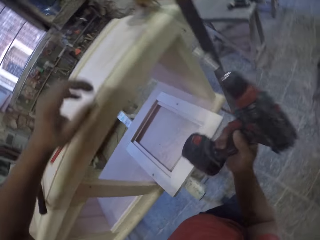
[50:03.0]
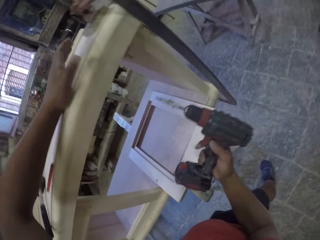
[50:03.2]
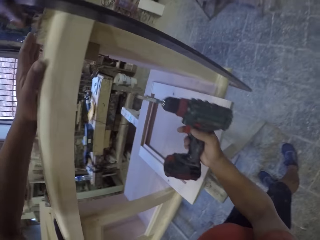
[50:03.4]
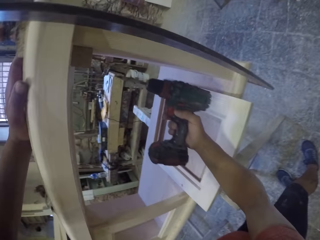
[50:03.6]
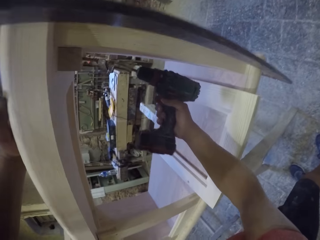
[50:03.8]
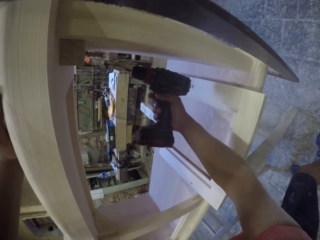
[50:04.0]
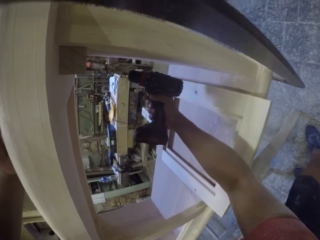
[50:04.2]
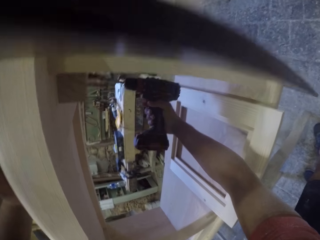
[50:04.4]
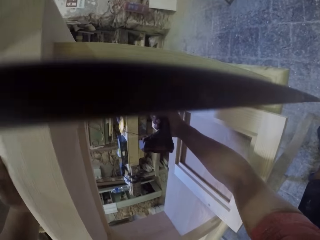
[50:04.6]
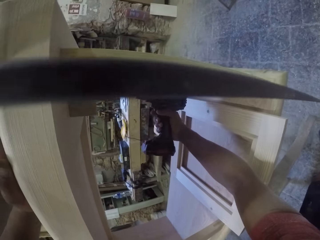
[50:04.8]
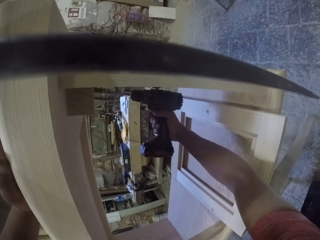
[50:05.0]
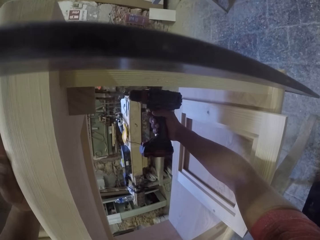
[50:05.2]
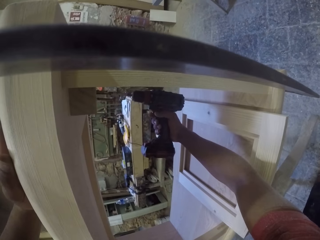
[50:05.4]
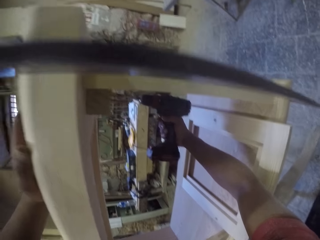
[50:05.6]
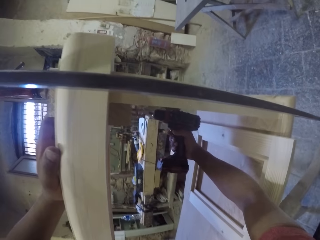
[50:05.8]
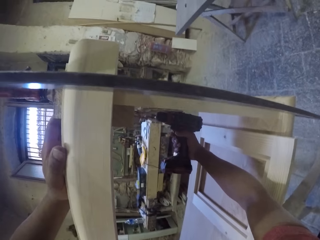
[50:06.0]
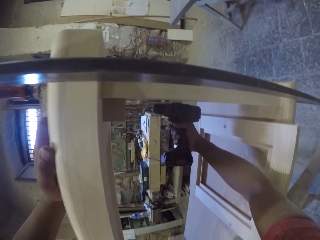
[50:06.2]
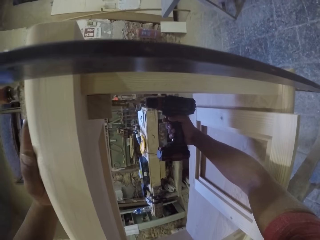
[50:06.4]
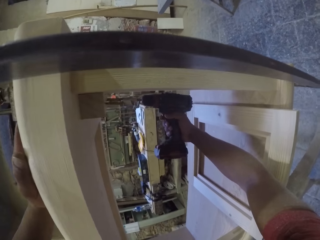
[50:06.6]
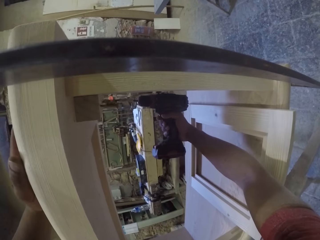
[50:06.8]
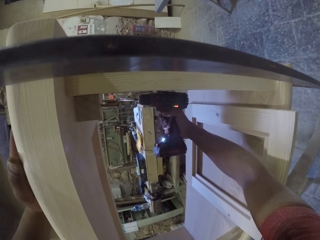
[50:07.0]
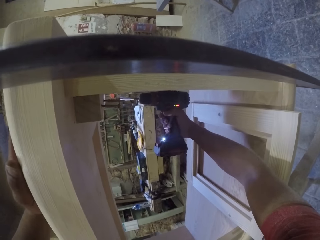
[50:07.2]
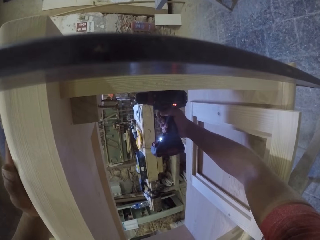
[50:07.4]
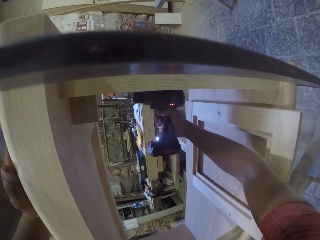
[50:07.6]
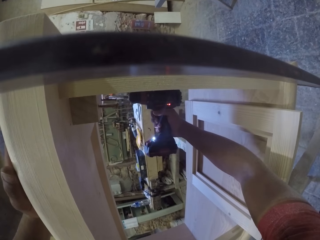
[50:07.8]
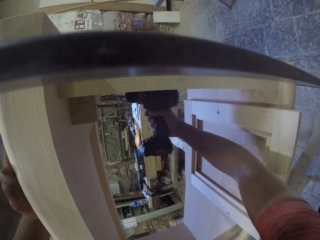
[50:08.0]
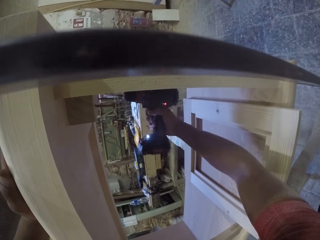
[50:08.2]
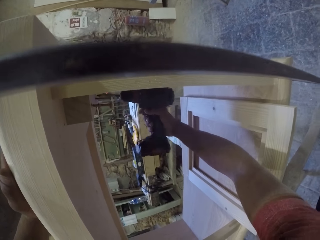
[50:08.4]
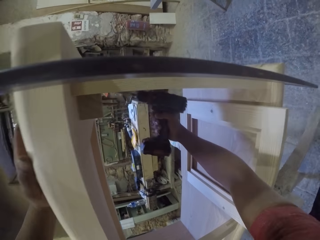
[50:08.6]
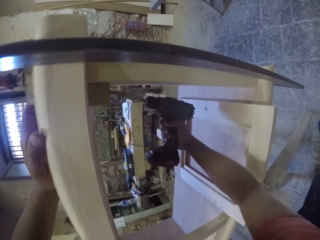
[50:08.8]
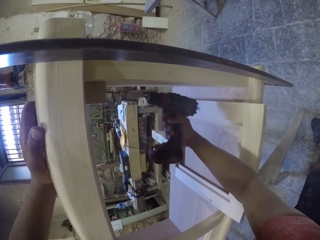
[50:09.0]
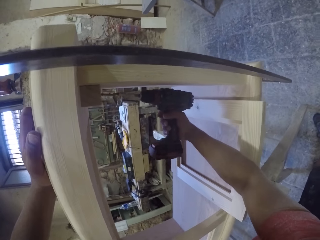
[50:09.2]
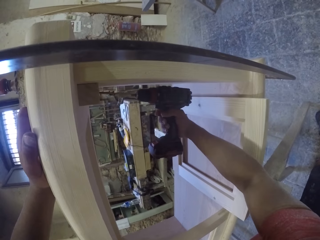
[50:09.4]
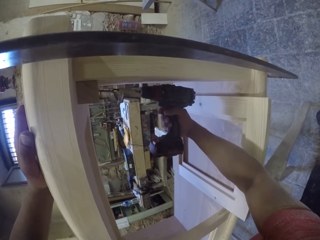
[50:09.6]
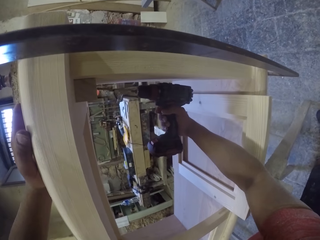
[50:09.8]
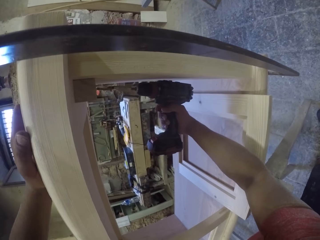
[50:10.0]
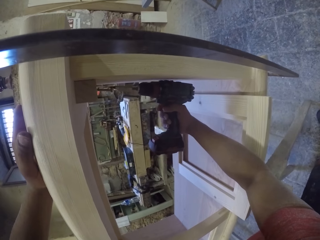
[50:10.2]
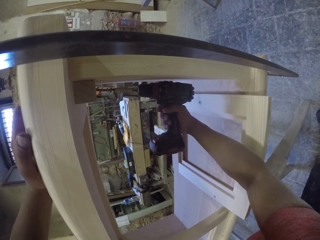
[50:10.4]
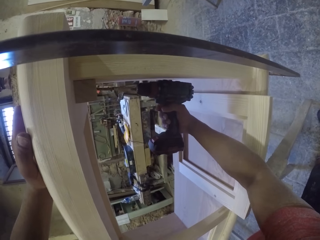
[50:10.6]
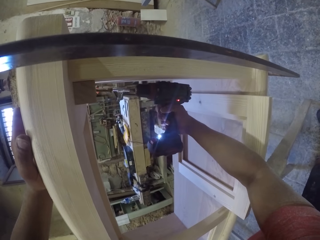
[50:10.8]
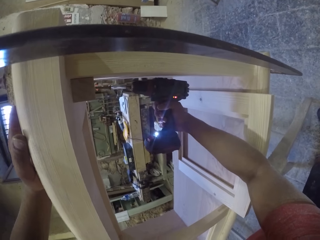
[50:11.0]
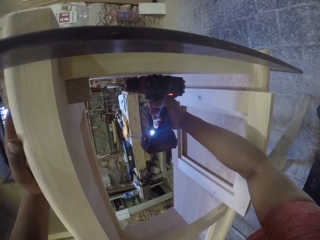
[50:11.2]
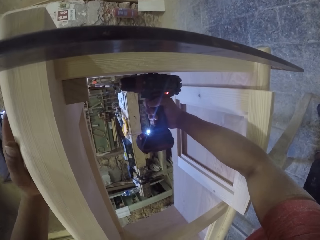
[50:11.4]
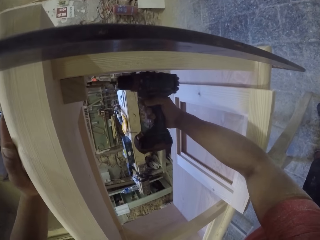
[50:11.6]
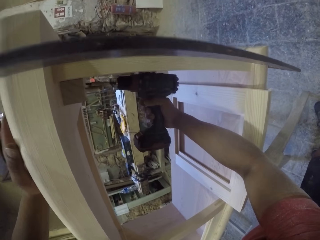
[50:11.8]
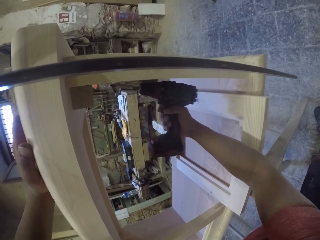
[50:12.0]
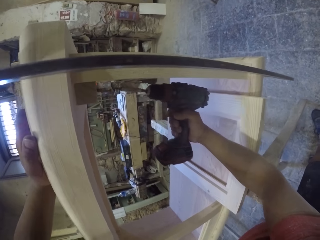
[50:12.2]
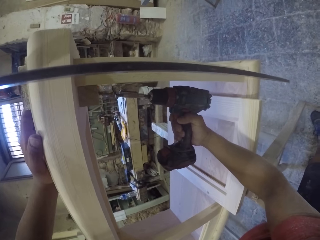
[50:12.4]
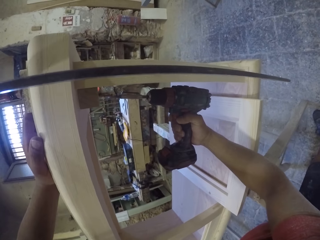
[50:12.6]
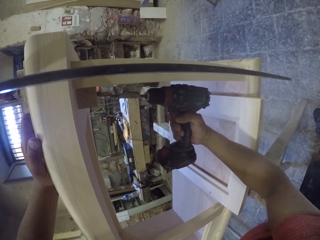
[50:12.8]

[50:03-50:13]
The camera wearer holds the drill. They screw in screws with the drill.

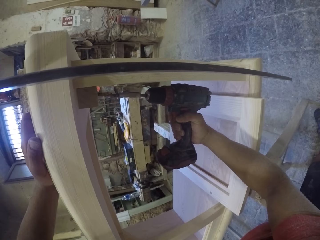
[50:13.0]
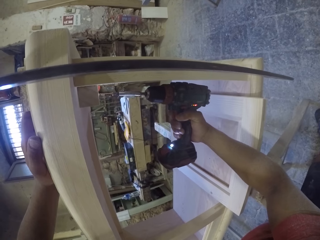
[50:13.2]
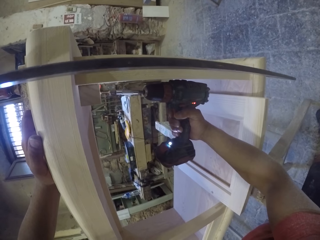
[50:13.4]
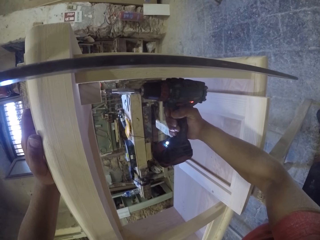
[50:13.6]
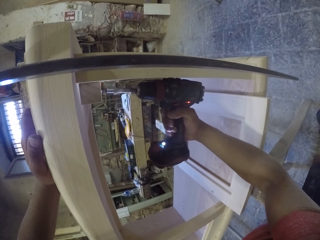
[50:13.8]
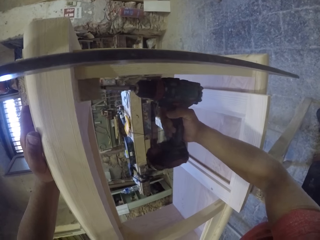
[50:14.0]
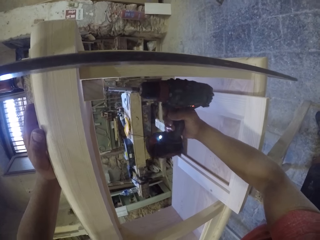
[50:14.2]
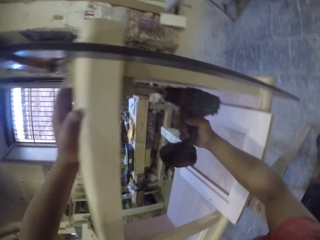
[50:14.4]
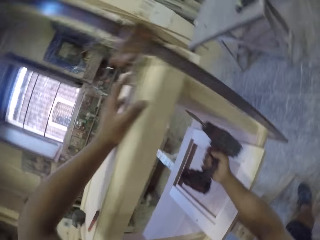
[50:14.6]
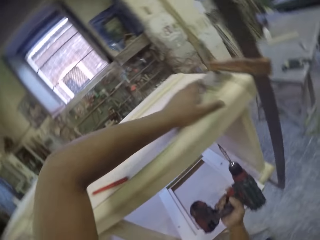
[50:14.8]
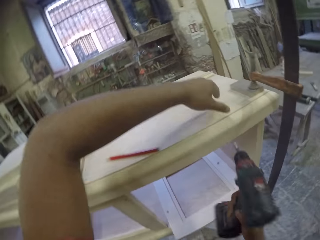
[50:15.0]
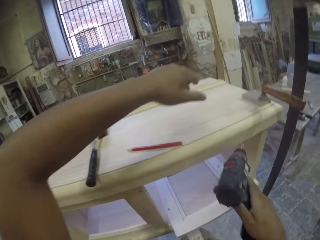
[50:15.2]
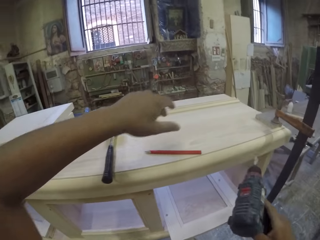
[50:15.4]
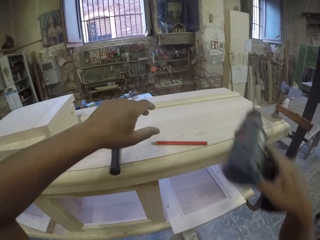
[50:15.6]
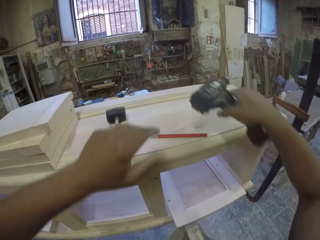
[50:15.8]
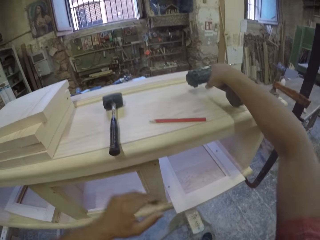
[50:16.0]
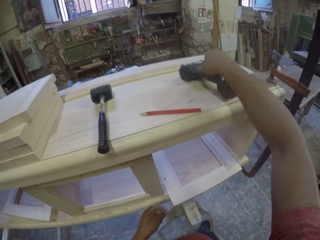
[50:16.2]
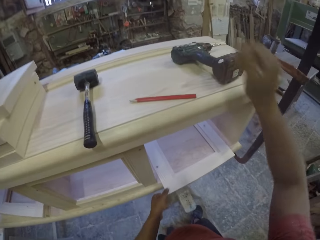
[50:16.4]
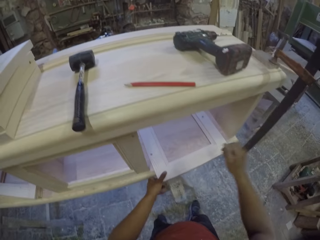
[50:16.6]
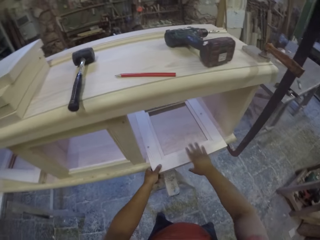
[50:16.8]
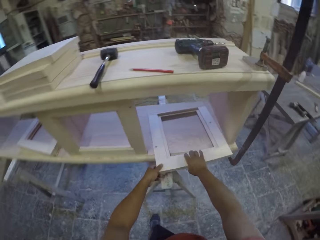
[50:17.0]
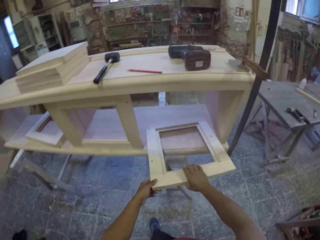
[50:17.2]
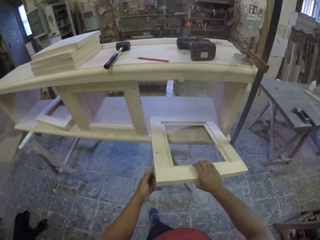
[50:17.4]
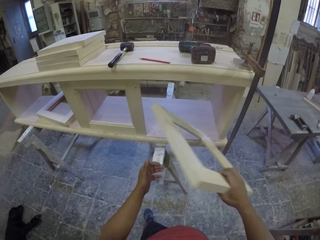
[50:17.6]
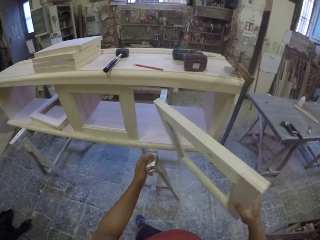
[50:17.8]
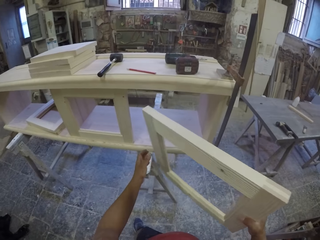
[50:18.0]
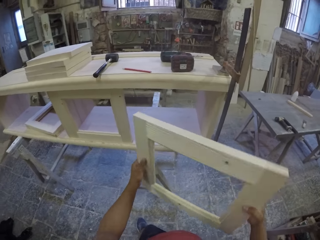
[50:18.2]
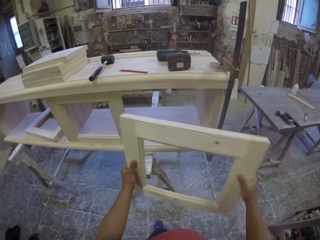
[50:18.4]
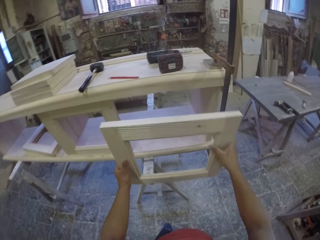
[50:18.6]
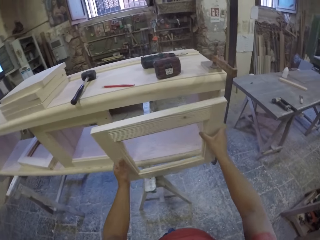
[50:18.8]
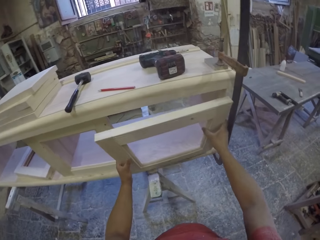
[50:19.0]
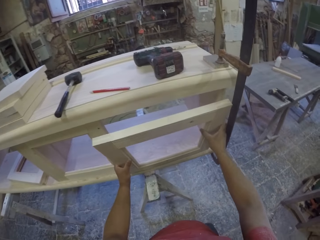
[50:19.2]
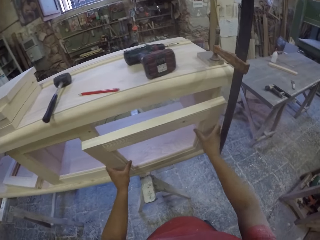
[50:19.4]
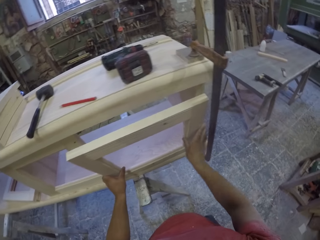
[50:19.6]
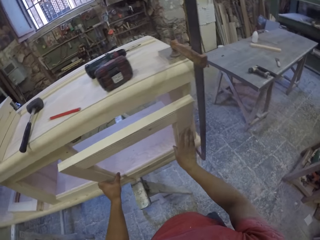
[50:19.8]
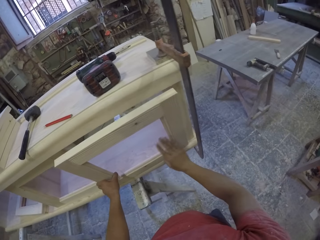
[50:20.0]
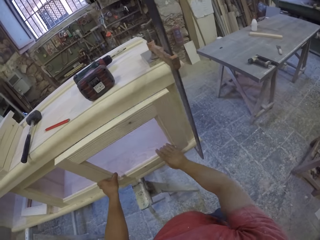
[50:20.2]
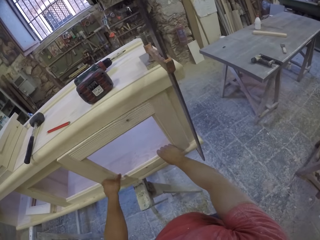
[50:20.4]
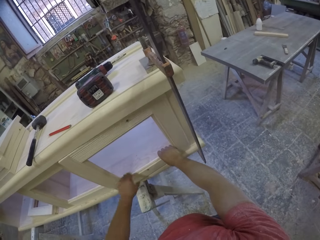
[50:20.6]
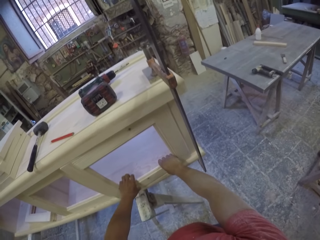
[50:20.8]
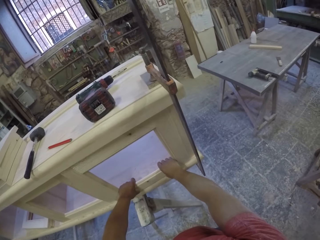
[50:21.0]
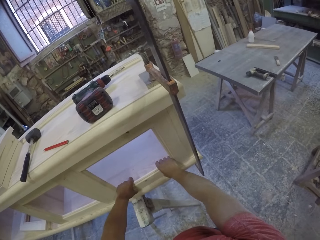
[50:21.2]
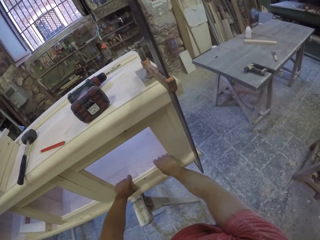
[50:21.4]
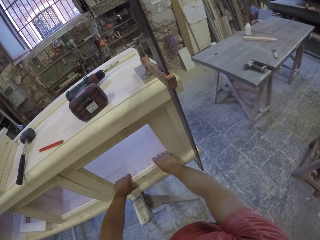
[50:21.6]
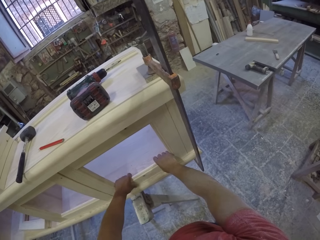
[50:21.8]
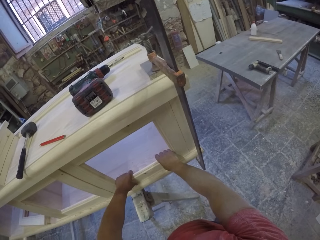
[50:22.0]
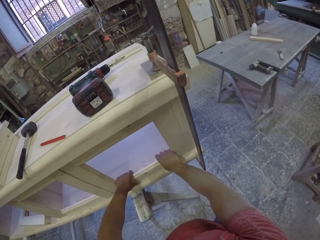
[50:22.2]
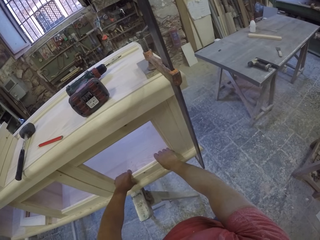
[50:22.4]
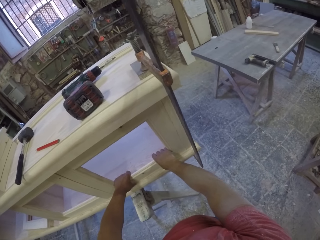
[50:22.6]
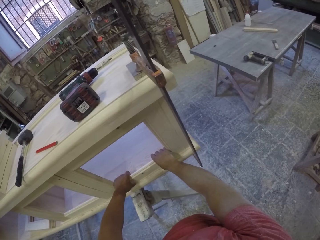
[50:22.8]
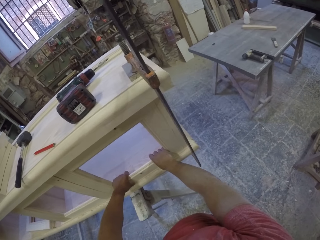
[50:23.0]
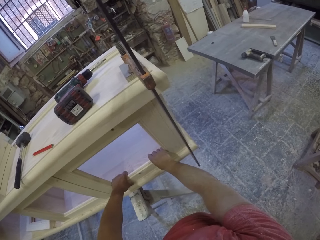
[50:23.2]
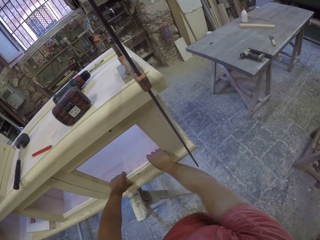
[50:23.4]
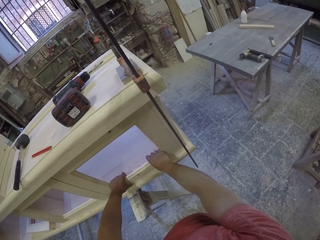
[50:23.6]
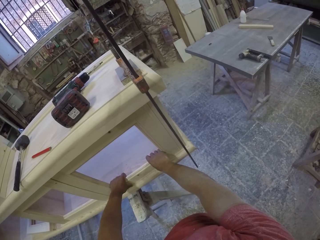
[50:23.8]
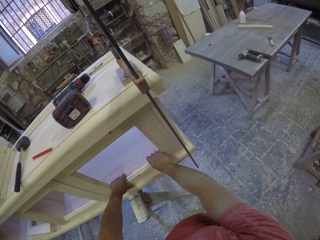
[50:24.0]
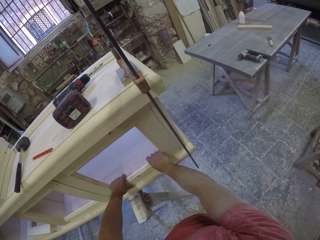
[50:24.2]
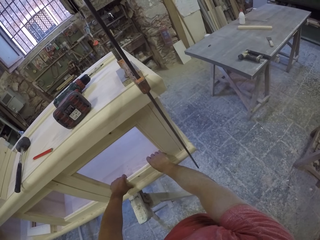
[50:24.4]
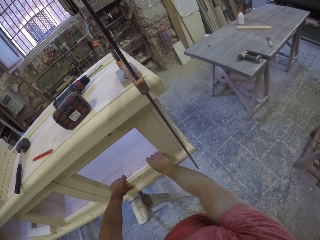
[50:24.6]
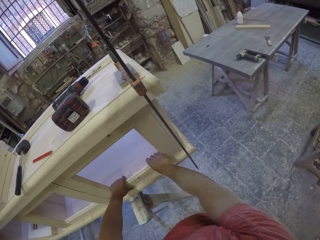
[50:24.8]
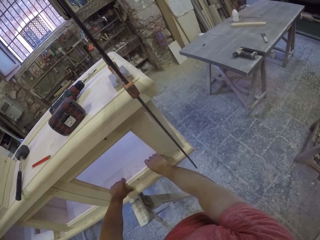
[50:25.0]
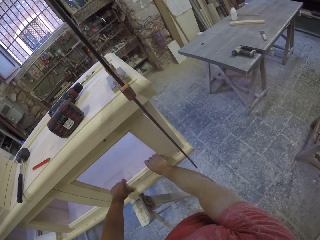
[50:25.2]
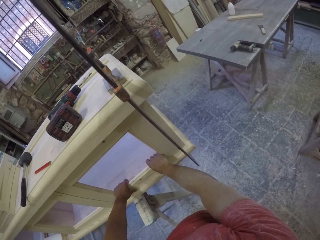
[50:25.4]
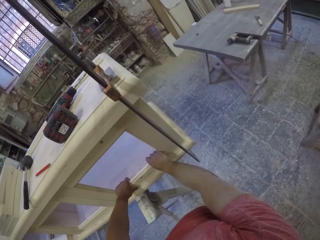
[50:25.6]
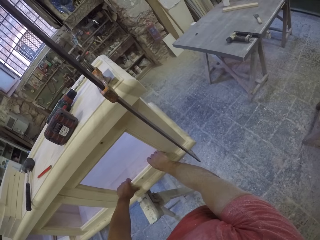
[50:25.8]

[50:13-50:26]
The camera wearer puts the drill back on top of the furniture. They grab a piece of wood inside the furniture. They fit the piece of wood on the furniture.
